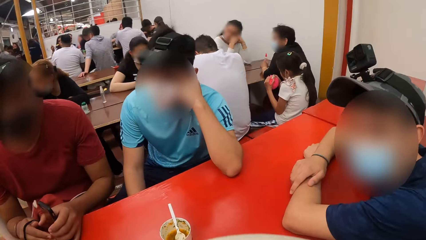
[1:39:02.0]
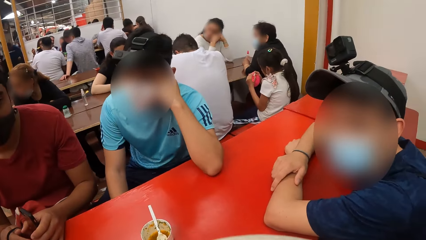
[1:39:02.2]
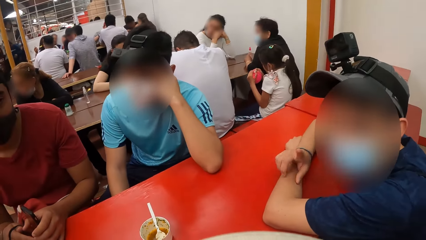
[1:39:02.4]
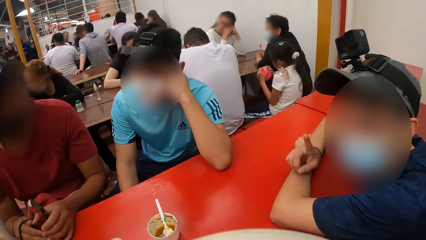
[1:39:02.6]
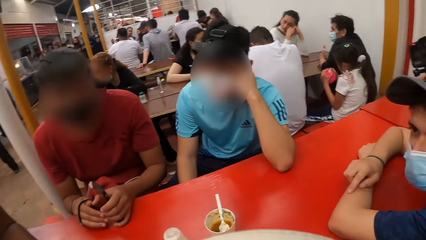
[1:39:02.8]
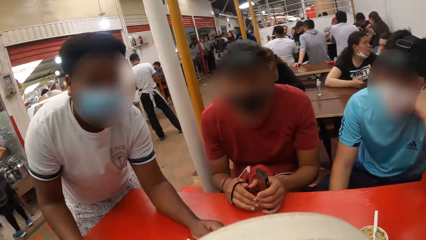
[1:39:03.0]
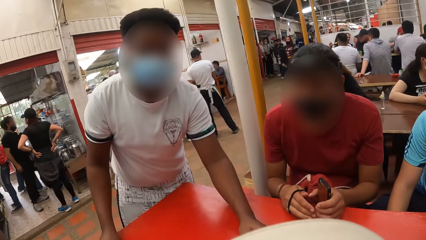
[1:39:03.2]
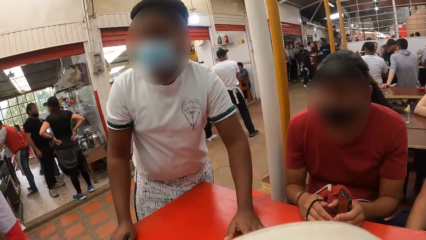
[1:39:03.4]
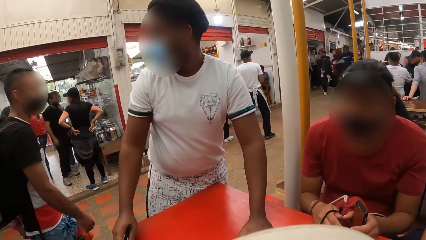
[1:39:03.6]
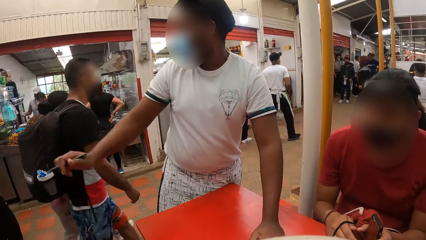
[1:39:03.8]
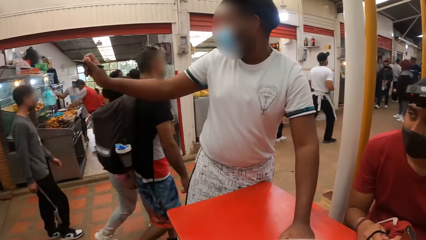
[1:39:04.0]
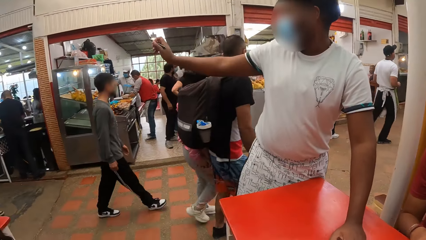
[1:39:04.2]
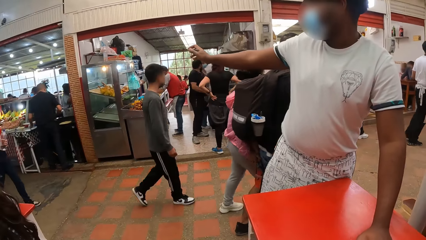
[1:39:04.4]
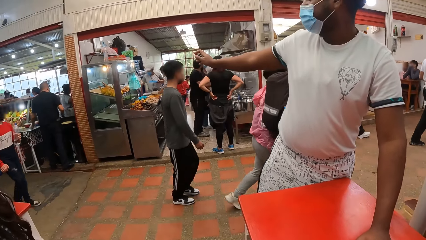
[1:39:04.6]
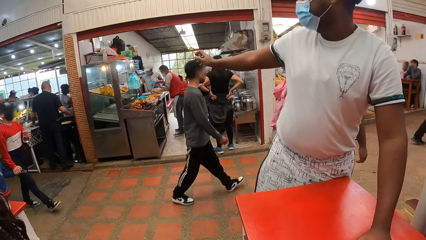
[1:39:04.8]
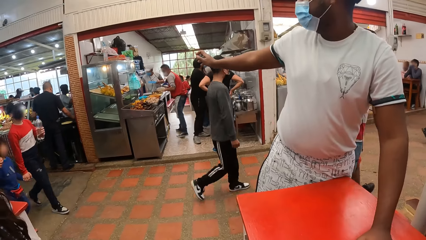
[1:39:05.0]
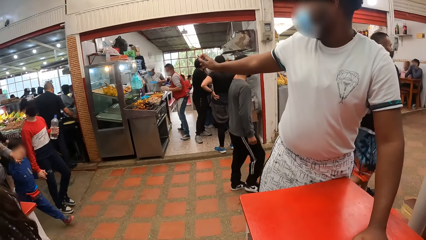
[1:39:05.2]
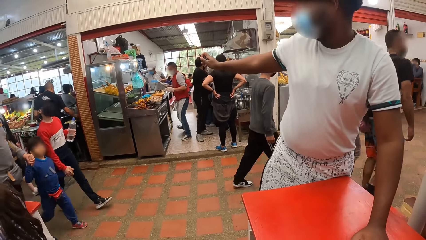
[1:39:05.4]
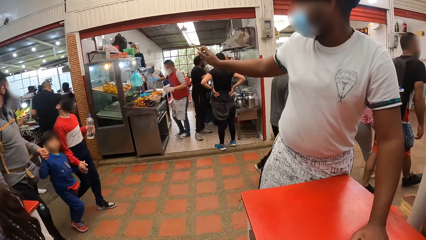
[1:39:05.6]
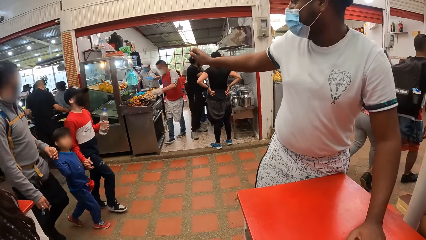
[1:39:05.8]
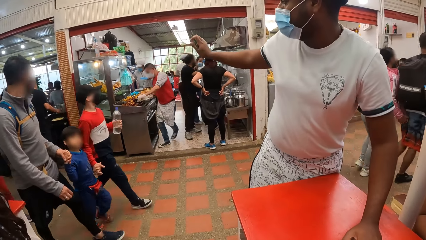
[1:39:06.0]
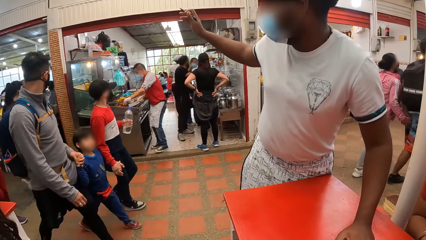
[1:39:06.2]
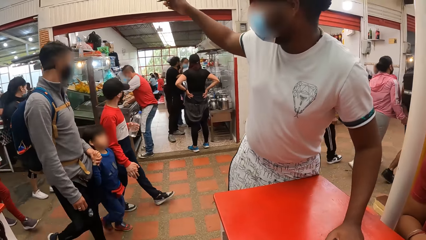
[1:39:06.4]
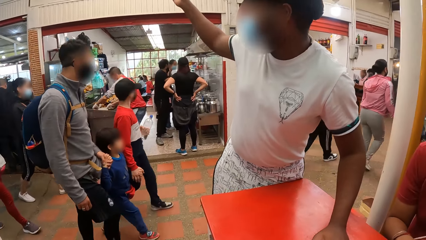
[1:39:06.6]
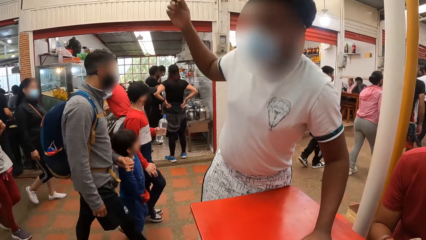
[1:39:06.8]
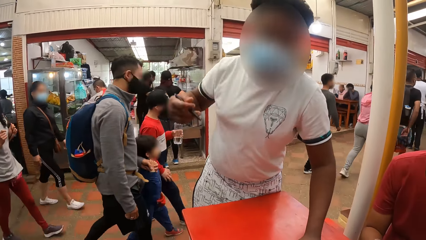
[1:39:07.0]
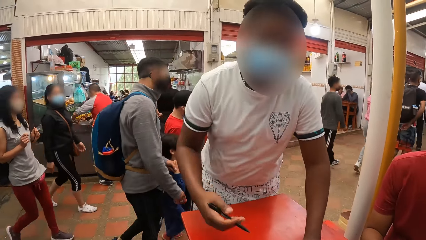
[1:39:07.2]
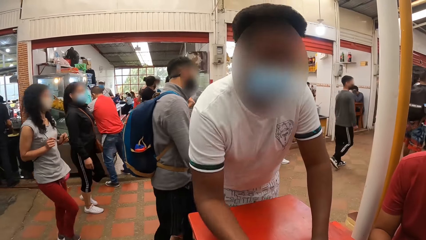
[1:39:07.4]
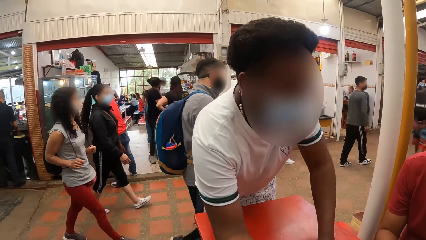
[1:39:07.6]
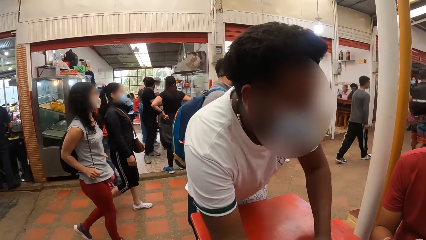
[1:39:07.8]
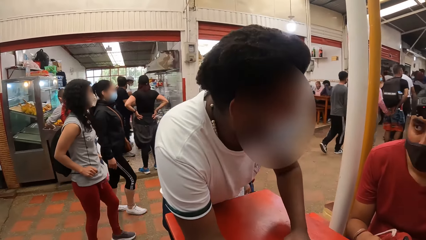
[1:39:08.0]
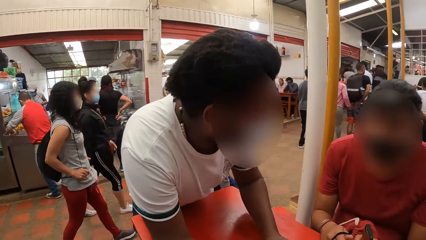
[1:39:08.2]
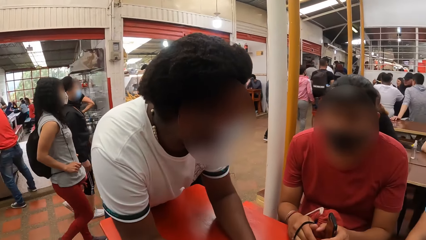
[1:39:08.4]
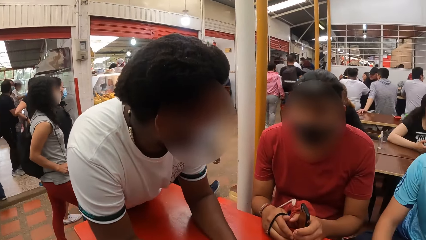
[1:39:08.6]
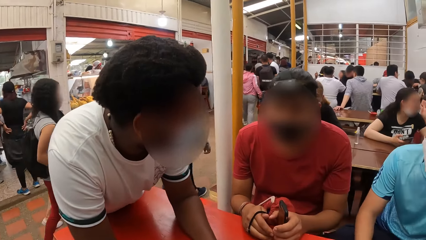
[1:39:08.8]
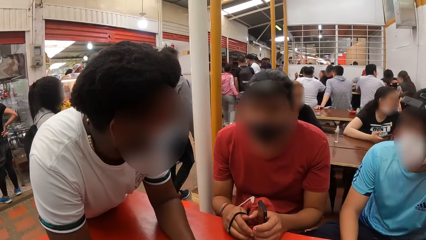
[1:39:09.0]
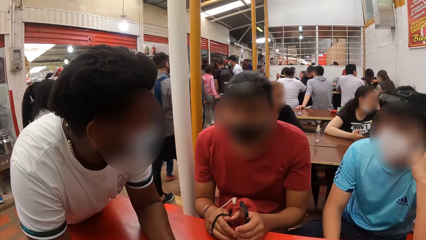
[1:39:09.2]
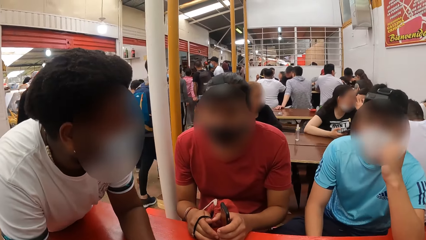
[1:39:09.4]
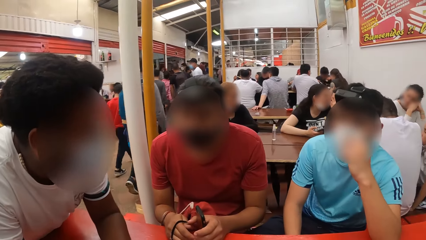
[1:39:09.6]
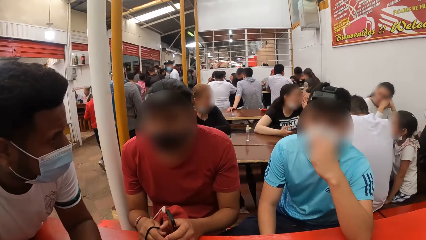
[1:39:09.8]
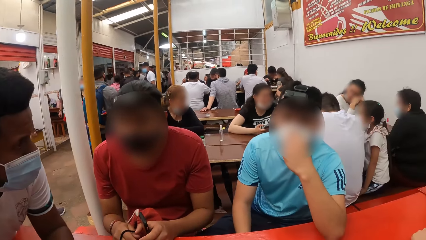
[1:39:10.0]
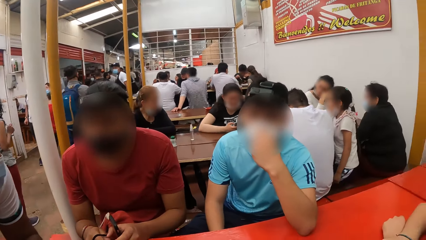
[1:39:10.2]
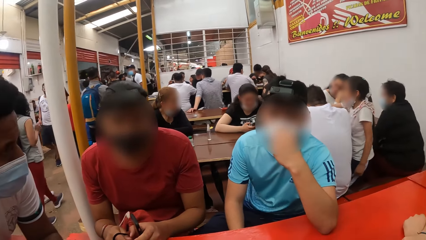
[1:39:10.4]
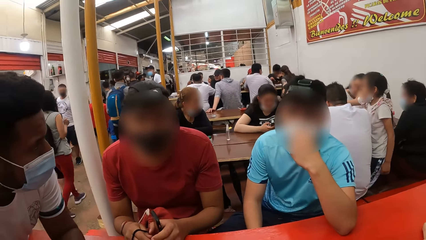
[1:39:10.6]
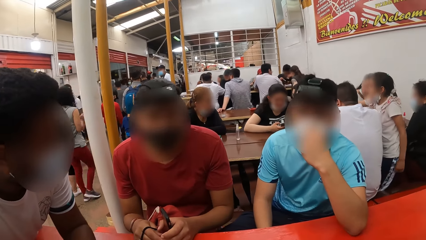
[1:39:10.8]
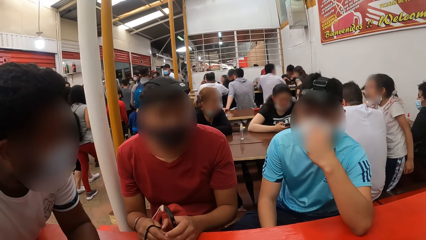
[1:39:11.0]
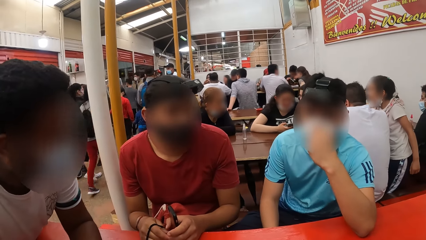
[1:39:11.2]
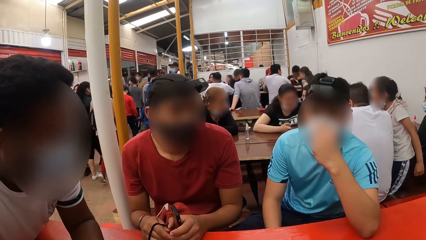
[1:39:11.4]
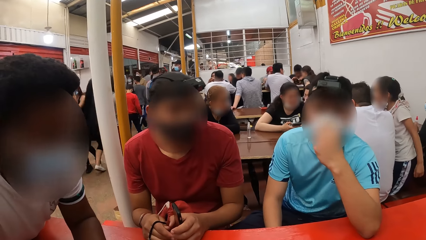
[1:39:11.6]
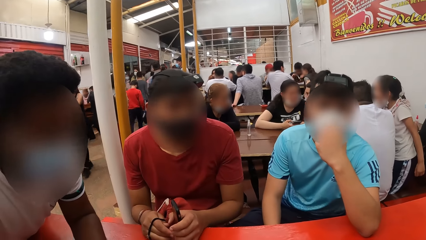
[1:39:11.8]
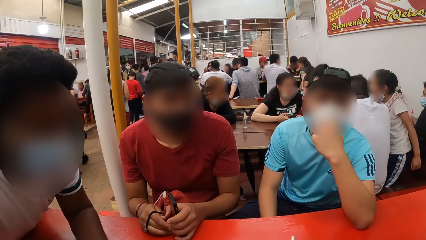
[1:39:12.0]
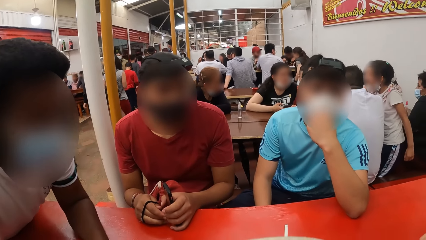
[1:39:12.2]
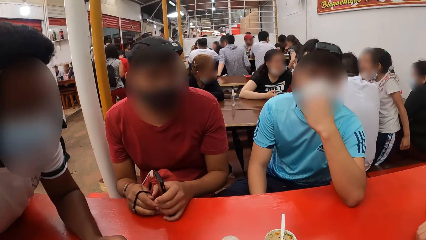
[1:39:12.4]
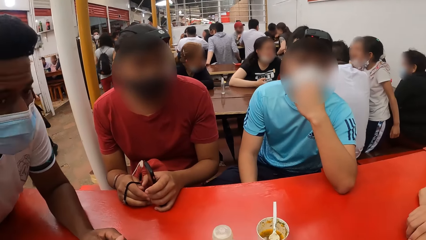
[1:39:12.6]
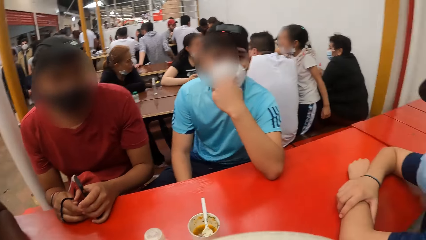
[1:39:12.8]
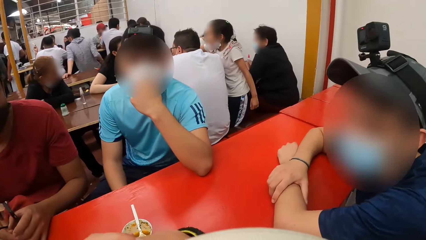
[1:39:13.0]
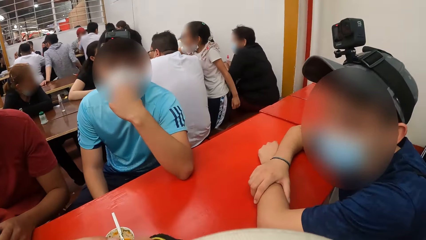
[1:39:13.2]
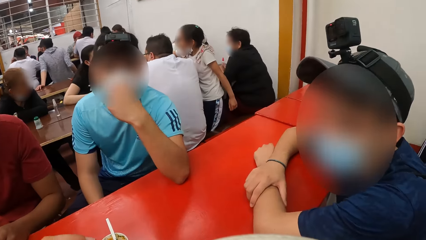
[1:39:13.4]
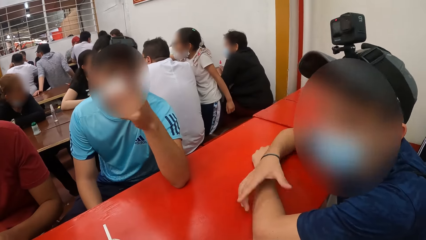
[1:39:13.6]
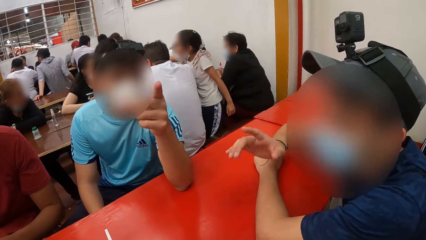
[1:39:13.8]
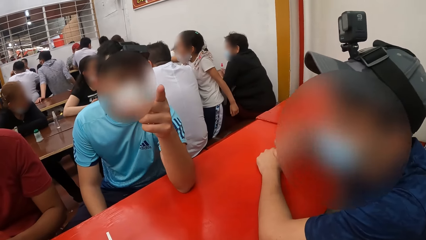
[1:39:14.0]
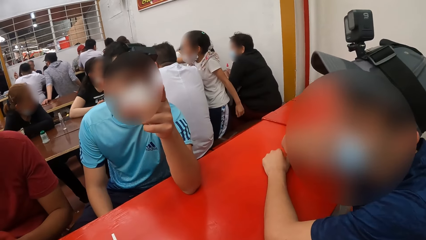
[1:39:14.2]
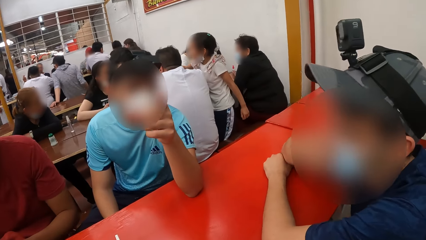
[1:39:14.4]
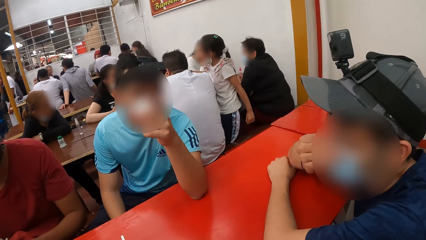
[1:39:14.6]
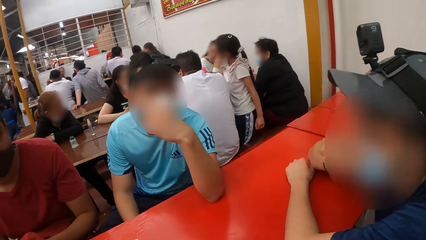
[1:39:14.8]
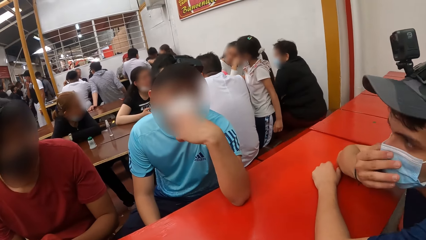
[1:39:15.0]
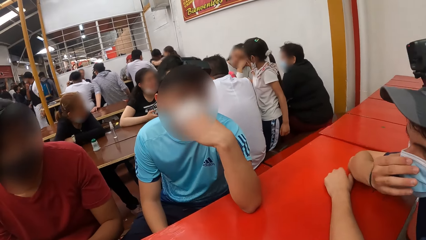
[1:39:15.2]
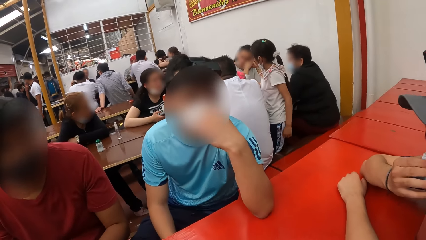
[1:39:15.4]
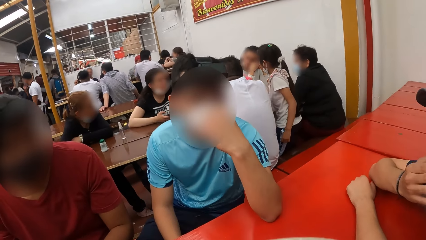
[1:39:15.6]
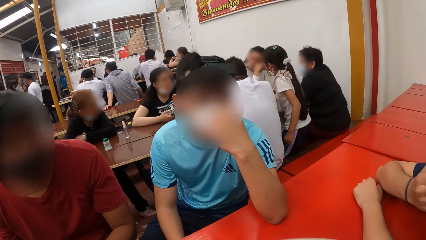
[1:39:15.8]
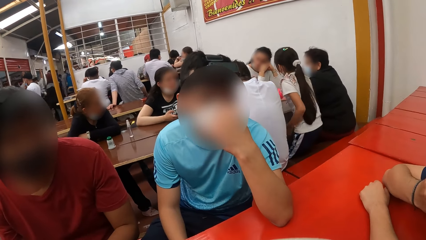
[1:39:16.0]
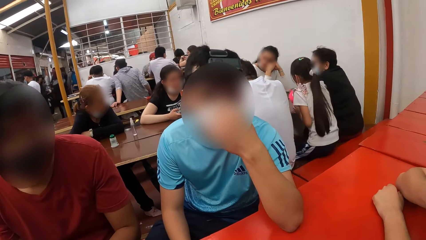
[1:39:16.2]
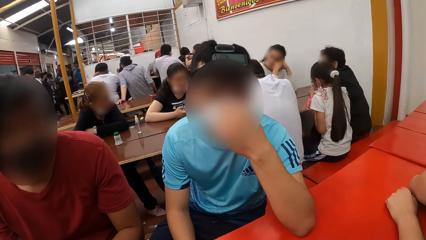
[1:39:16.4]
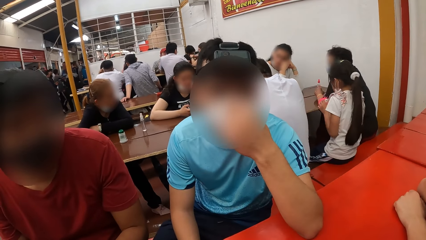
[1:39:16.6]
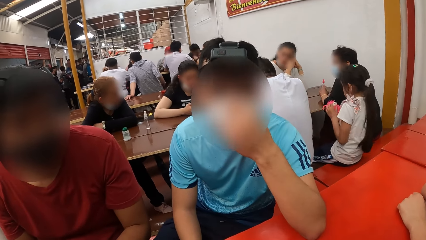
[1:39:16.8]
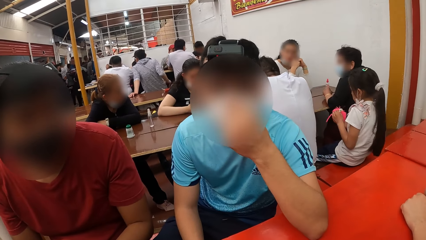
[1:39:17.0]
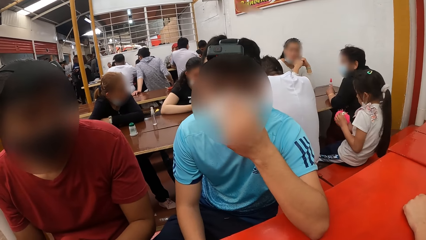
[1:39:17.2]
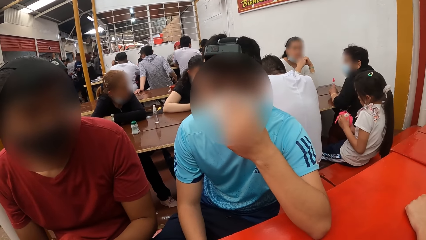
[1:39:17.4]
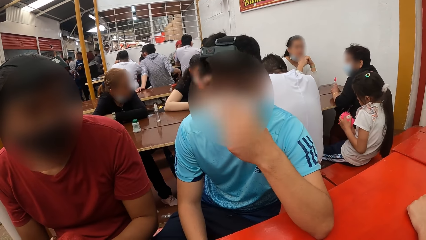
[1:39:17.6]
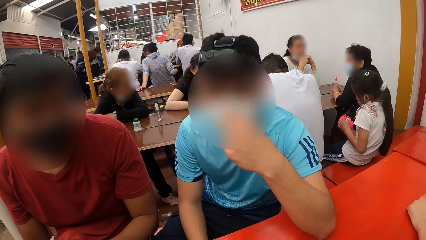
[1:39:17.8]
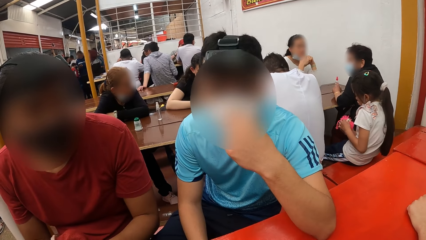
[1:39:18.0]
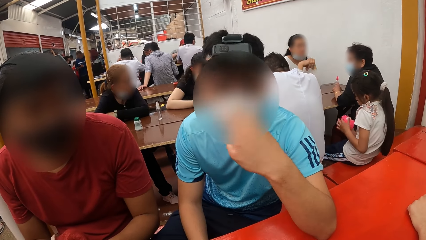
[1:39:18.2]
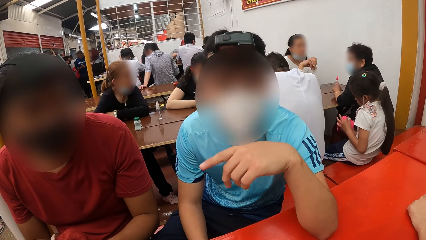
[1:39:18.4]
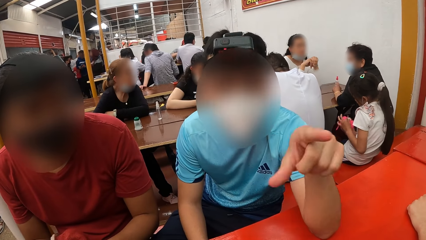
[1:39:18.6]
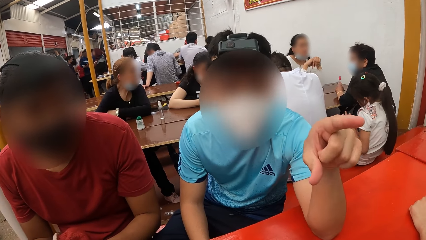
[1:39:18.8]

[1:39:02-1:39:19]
A man interacts with a waiter. The waiter interacts with the group of people. Another man points at the camera wearer with his right index finger.
